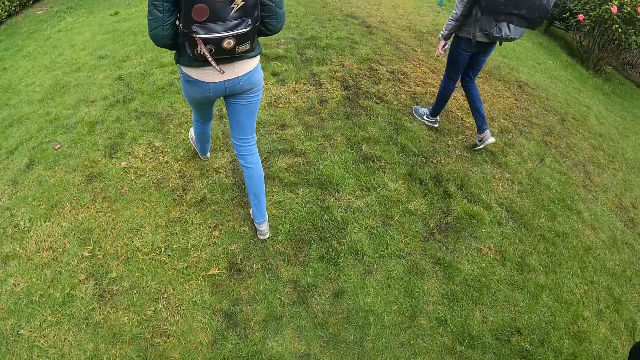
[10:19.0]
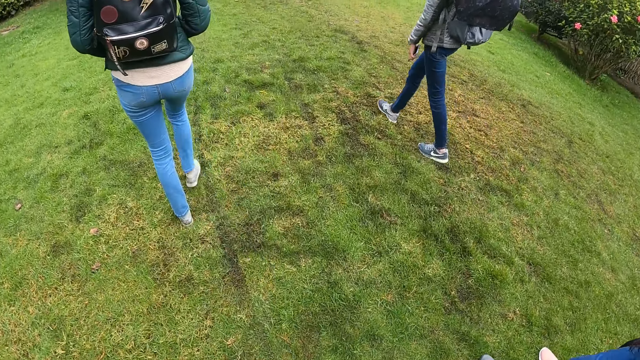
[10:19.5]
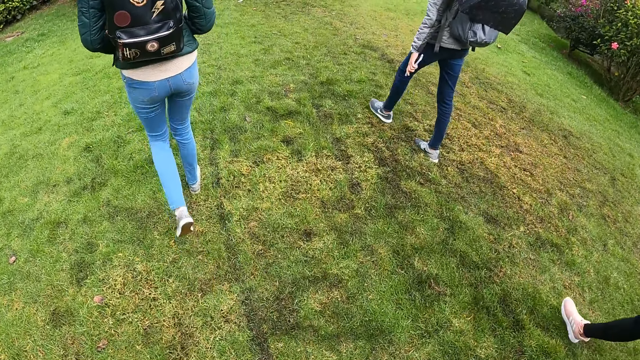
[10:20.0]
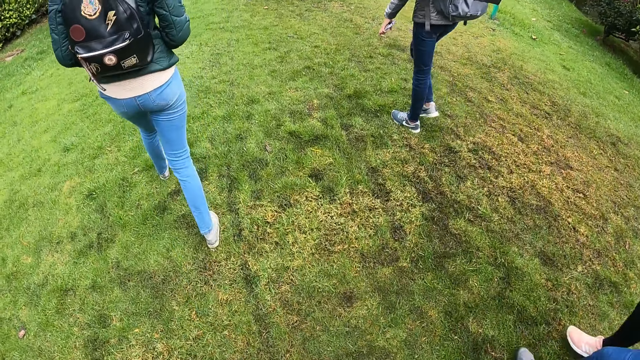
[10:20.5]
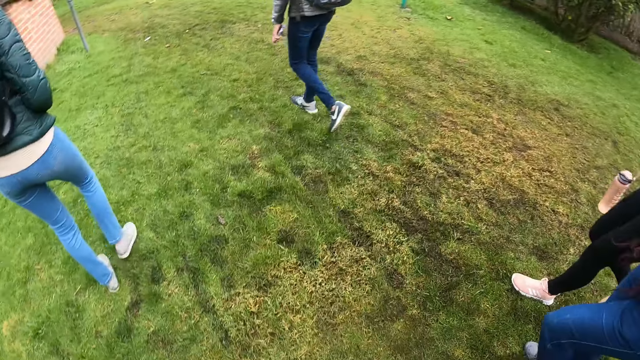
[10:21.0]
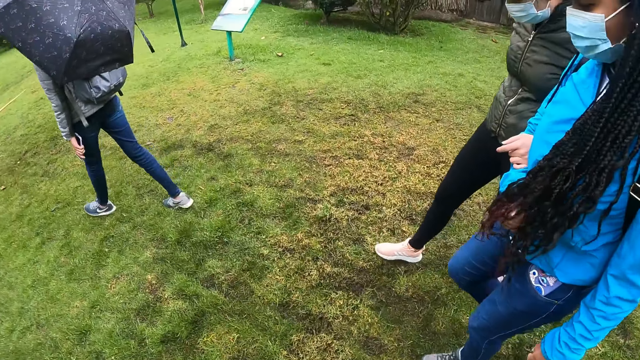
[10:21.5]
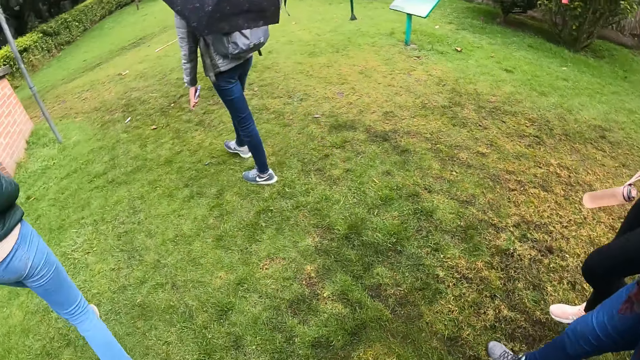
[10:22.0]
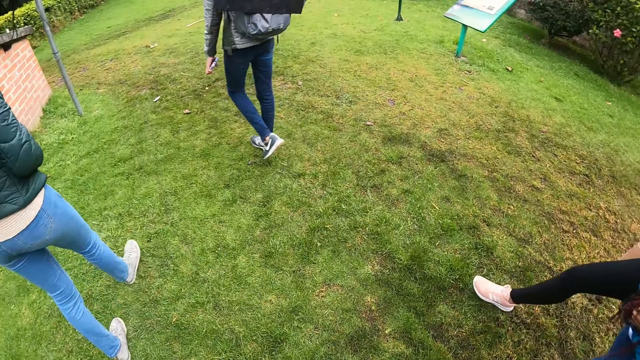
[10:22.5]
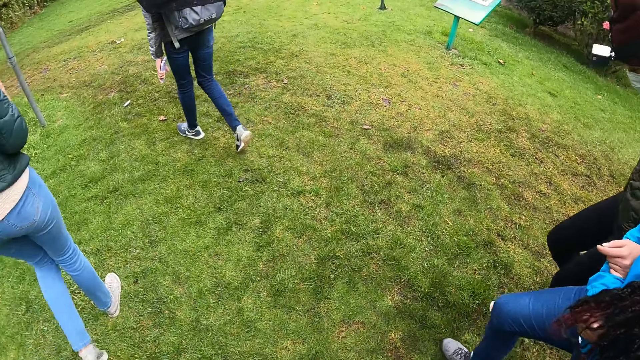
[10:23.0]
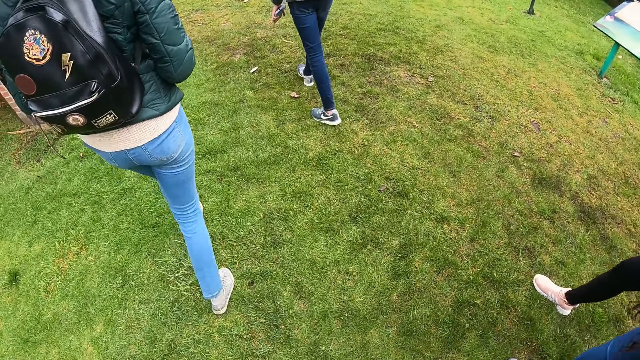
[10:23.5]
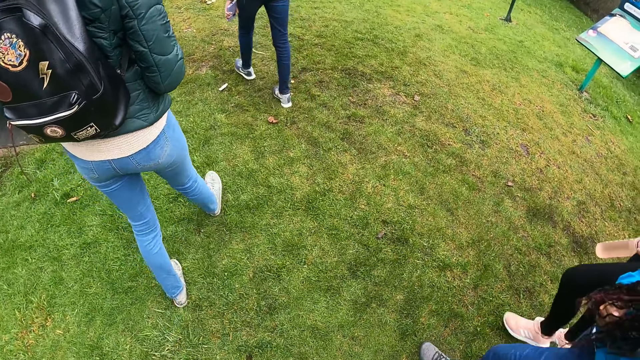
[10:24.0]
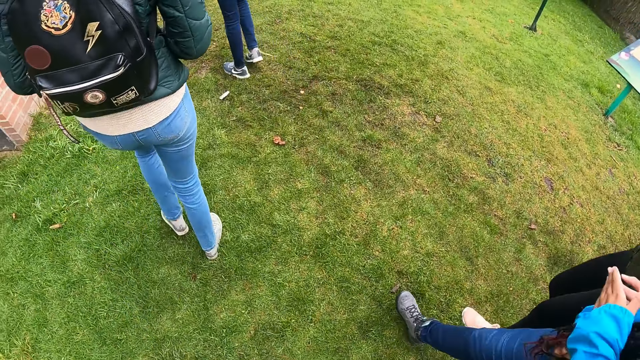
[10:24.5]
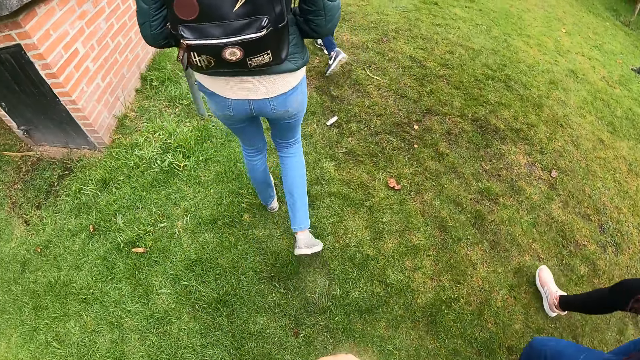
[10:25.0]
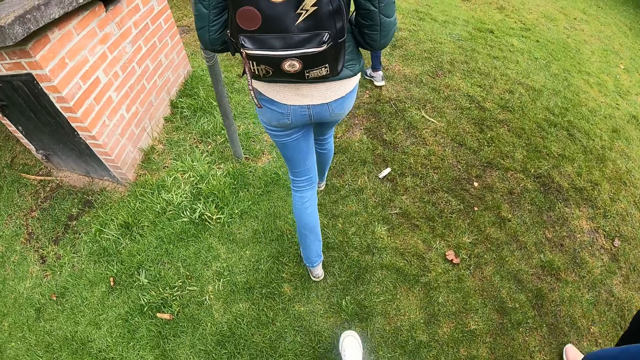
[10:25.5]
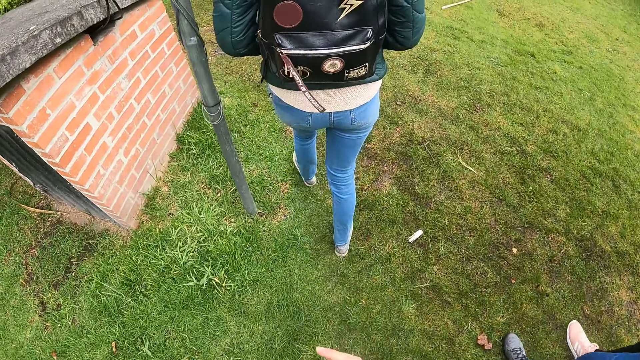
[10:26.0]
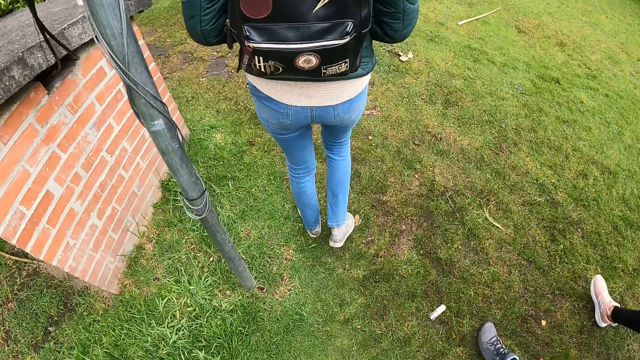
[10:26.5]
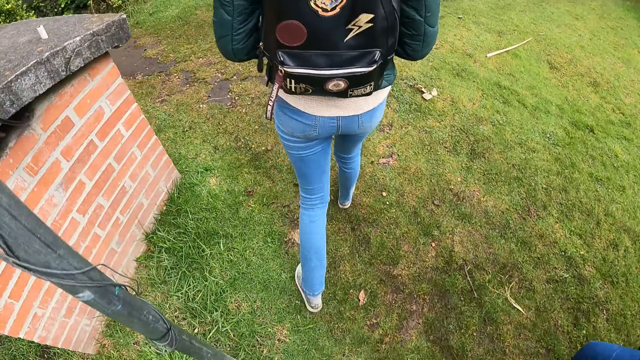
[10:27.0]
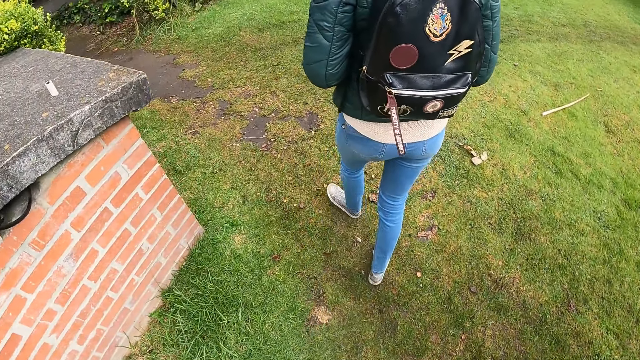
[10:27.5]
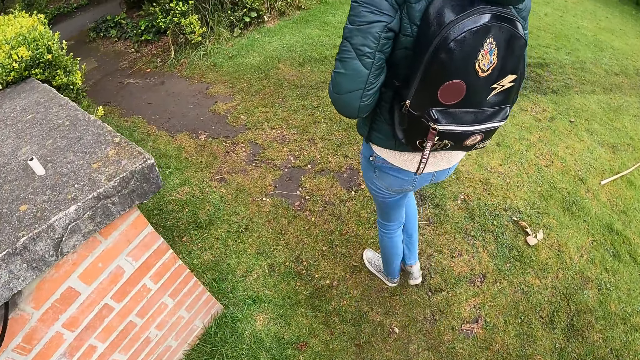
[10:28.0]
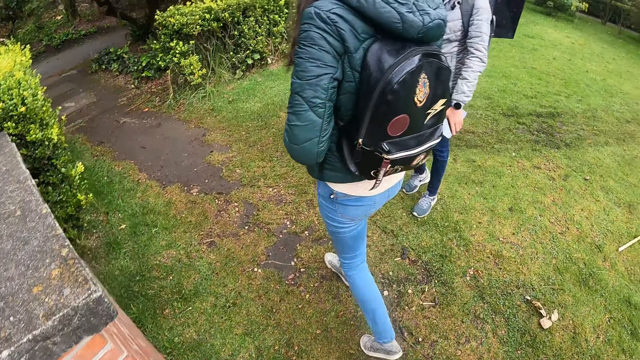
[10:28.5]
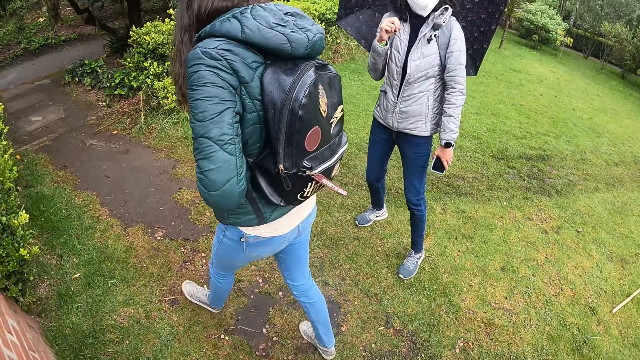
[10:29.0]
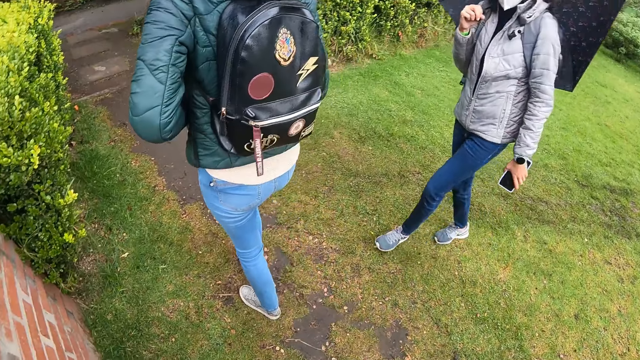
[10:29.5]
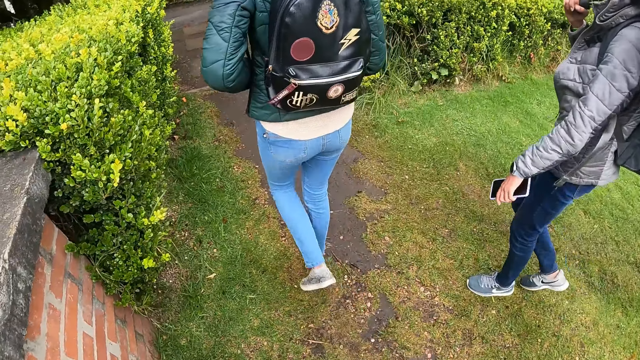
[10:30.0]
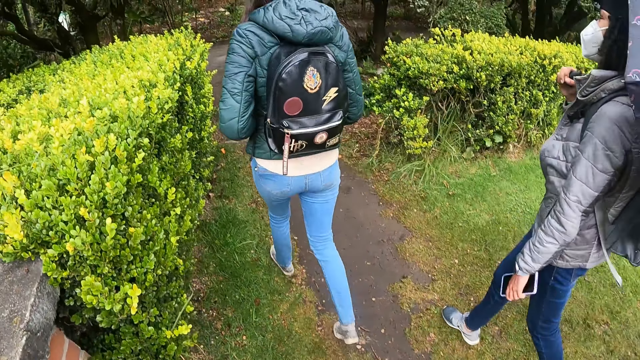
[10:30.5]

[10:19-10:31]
The camera wearer turns to the women on the right. They turn to the front.

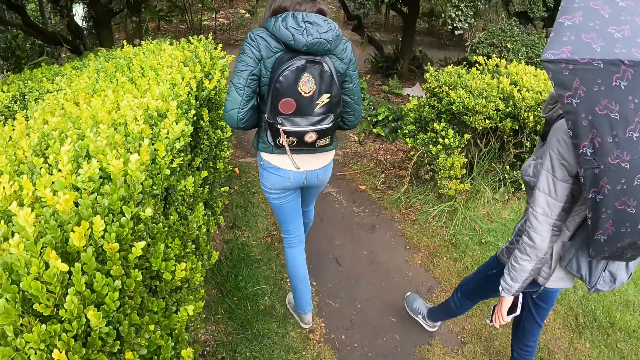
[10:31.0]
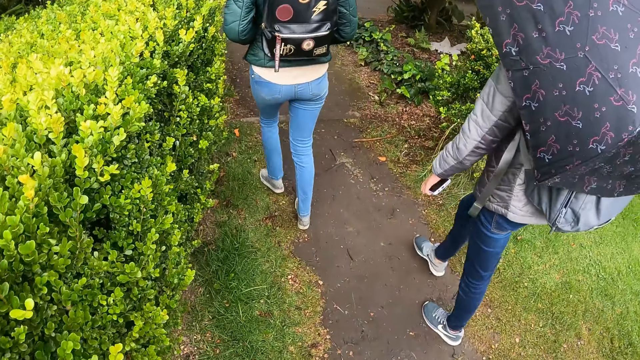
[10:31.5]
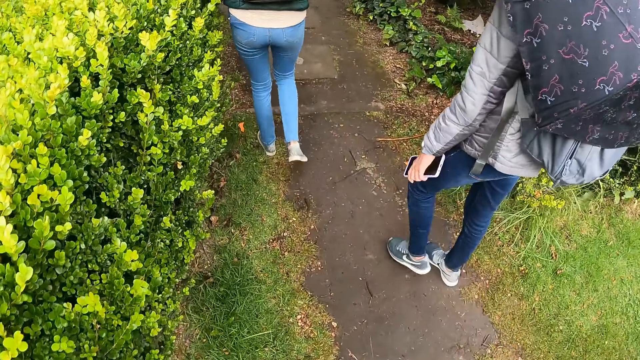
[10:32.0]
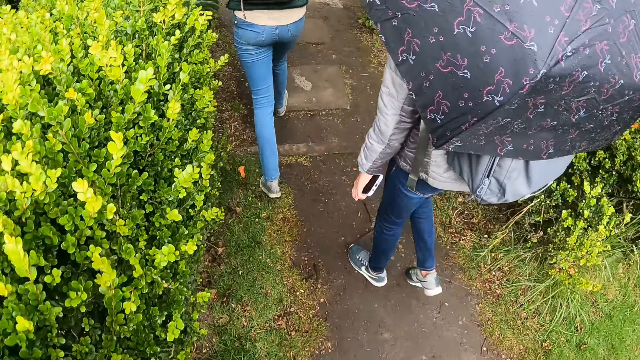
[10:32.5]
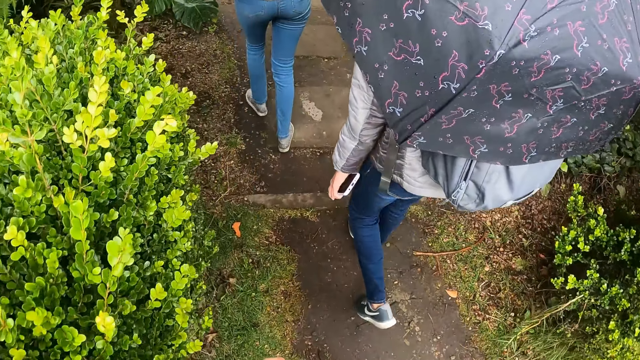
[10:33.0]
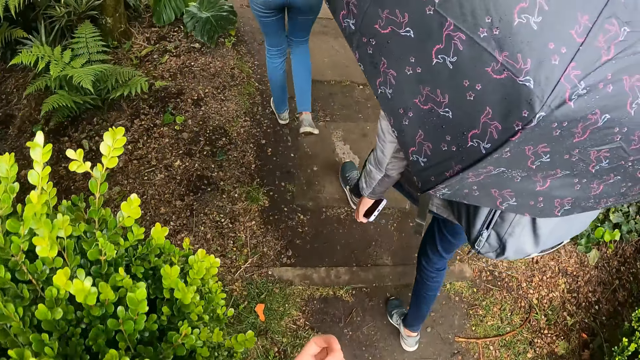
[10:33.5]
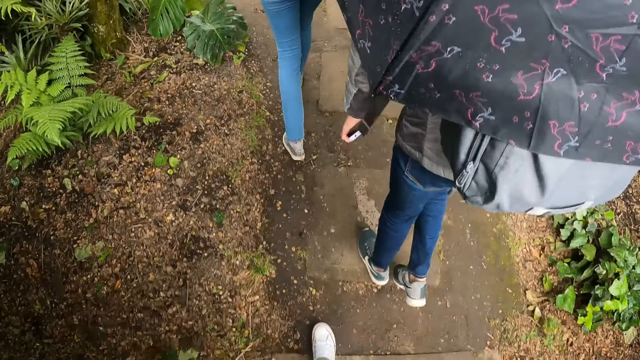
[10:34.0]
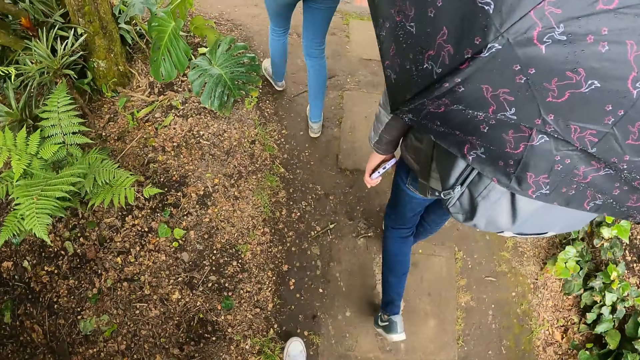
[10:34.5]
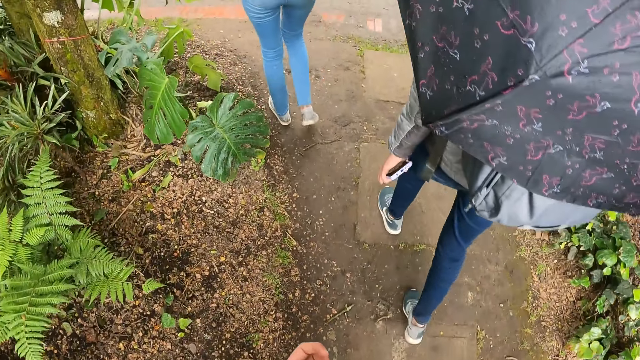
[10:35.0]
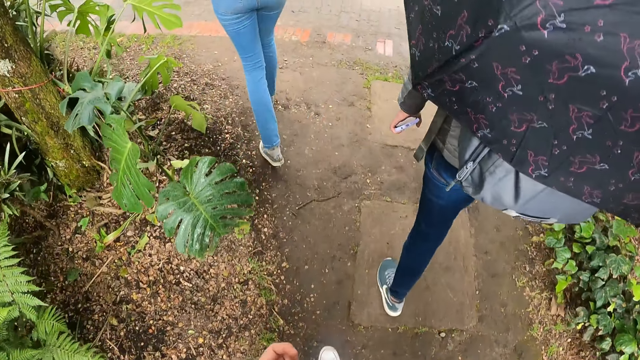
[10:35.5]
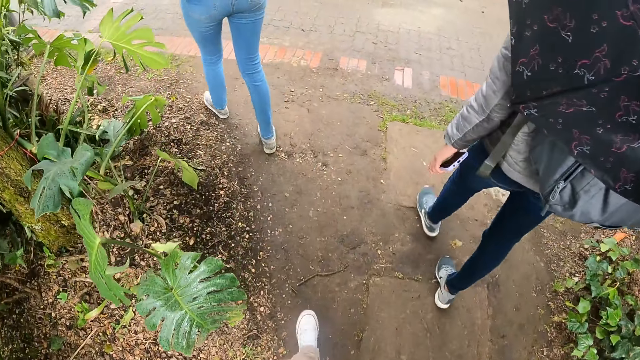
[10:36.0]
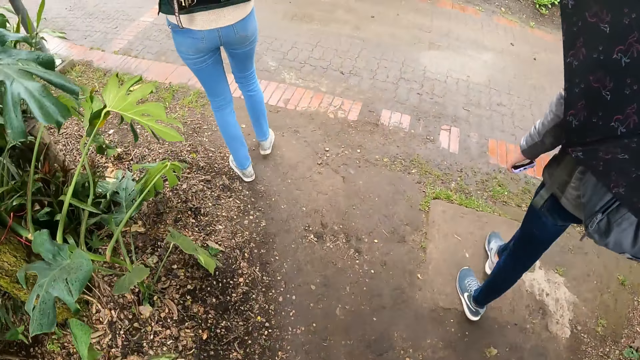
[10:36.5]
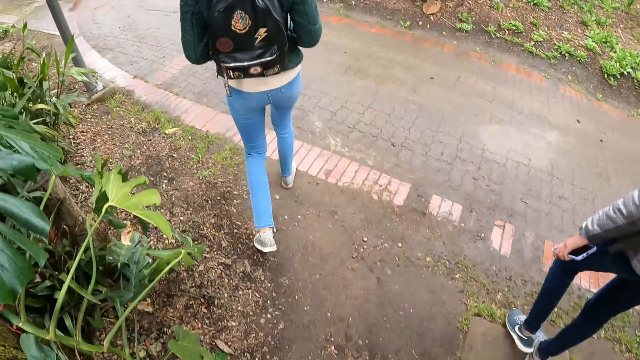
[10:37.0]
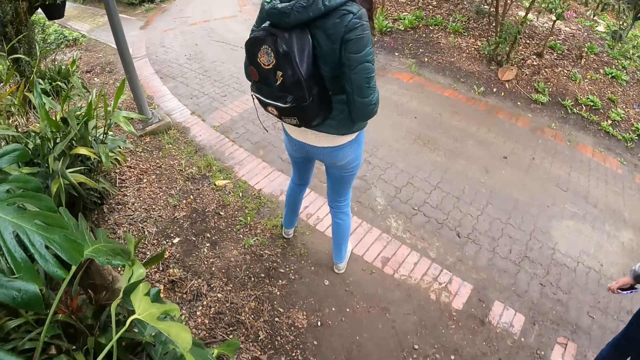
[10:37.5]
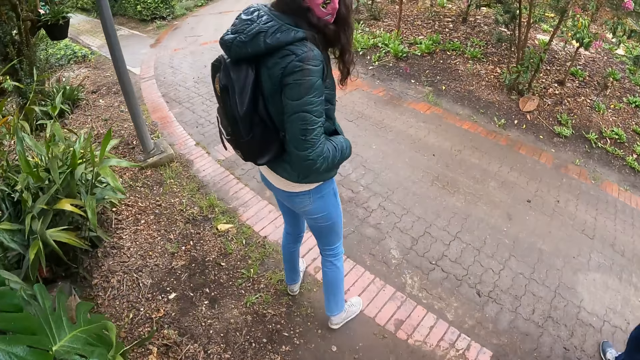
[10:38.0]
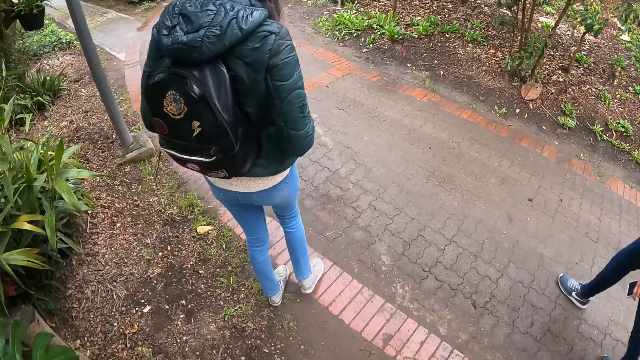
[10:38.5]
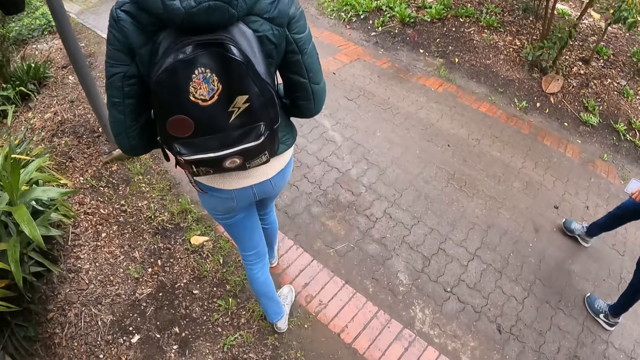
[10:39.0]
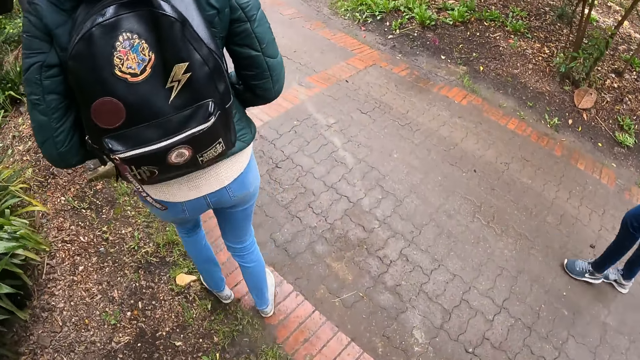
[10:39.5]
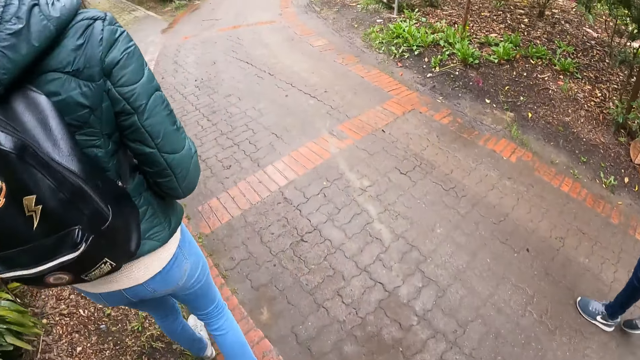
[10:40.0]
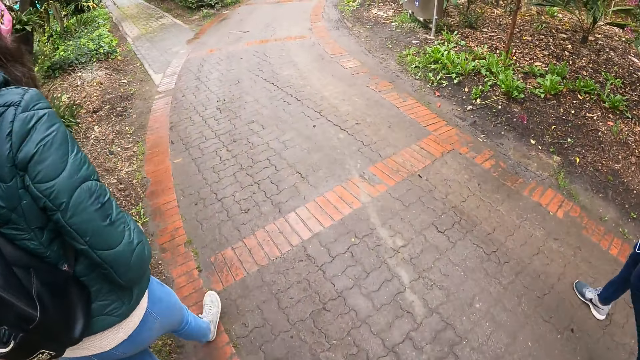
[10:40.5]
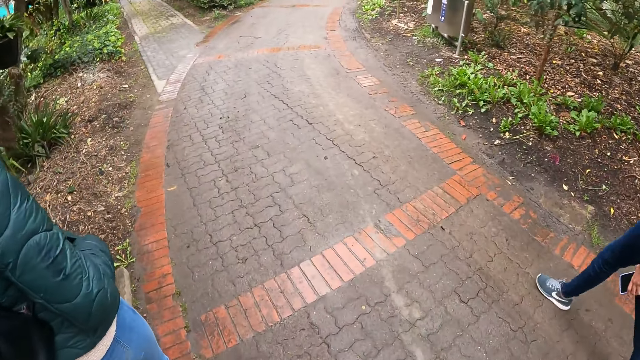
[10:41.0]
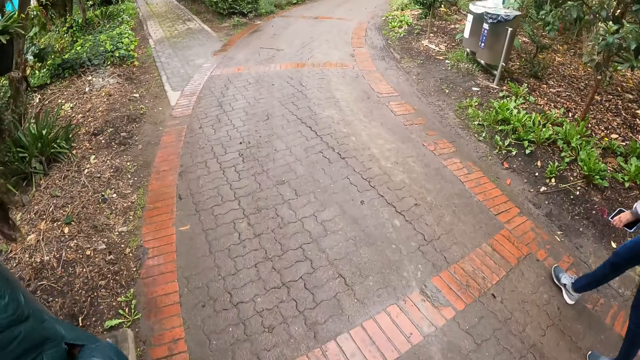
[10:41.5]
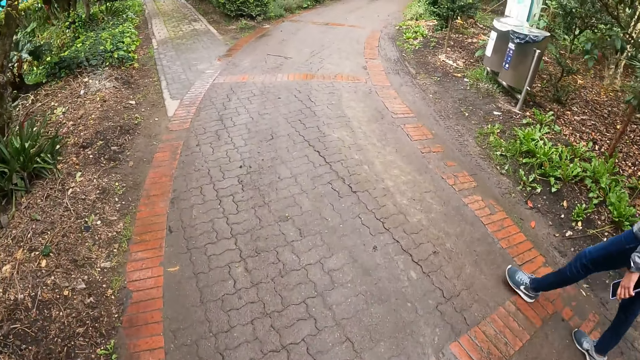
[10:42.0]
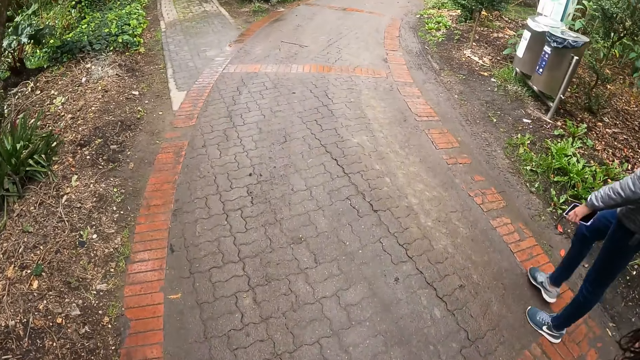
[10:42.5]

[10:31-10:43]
A woman looks back for seconds. The woman walks forward.
